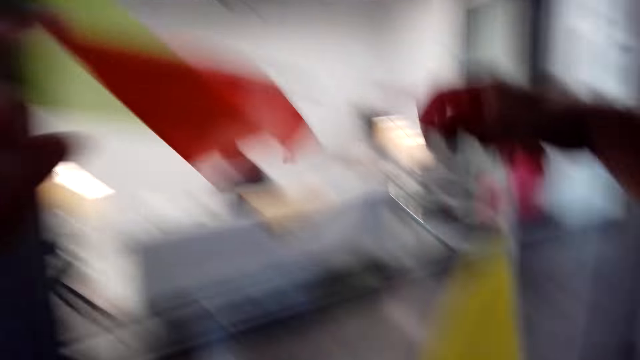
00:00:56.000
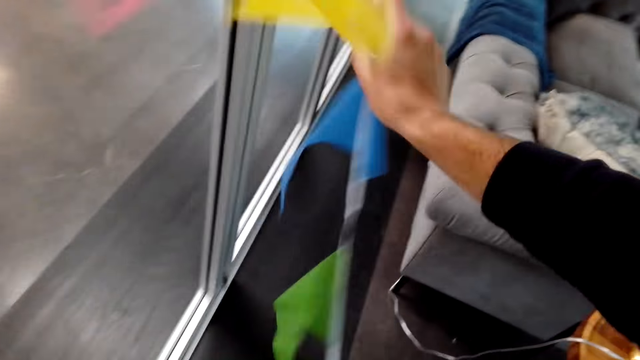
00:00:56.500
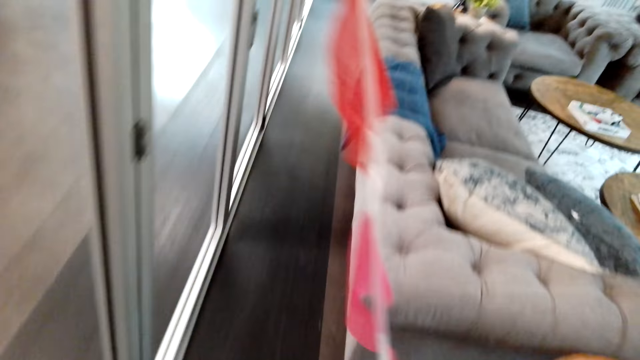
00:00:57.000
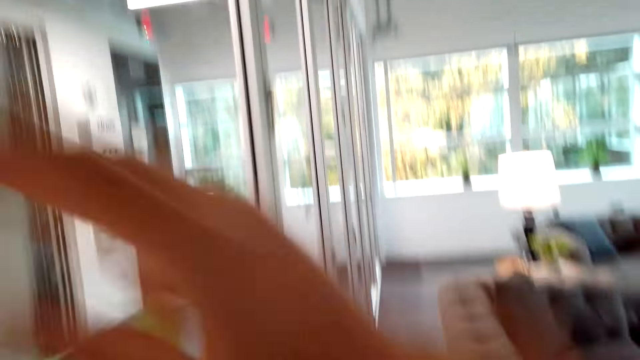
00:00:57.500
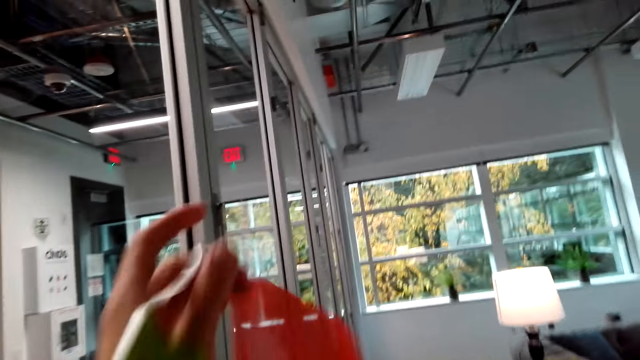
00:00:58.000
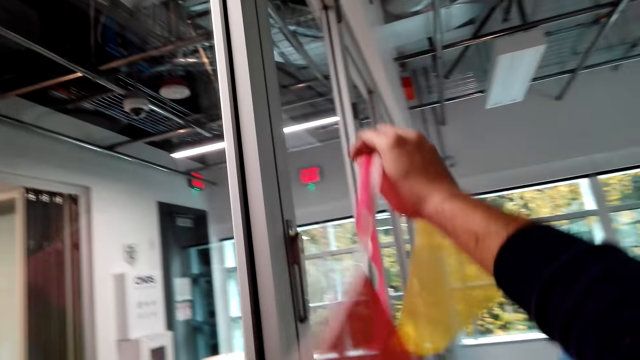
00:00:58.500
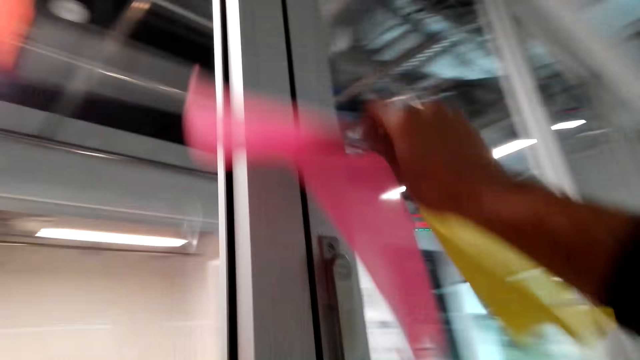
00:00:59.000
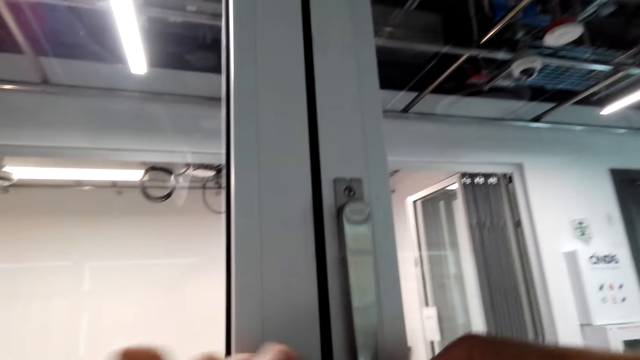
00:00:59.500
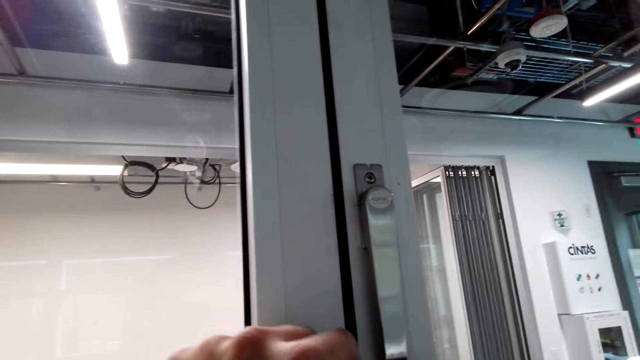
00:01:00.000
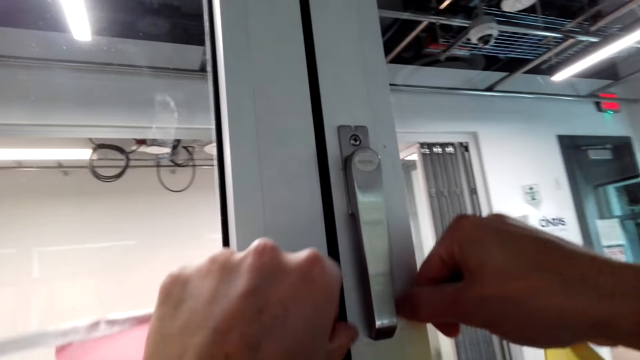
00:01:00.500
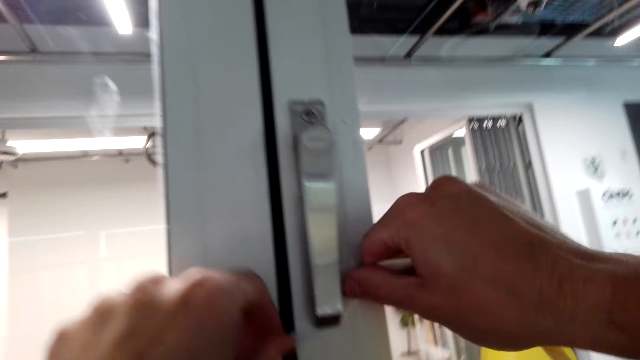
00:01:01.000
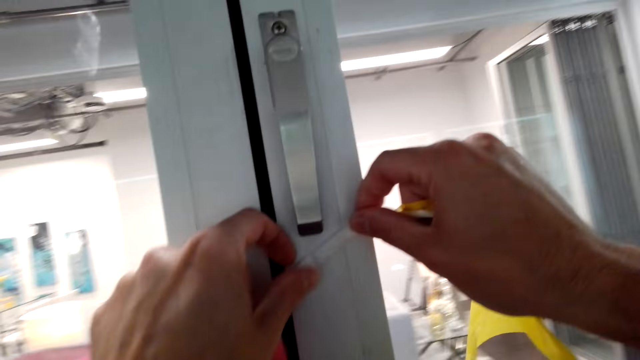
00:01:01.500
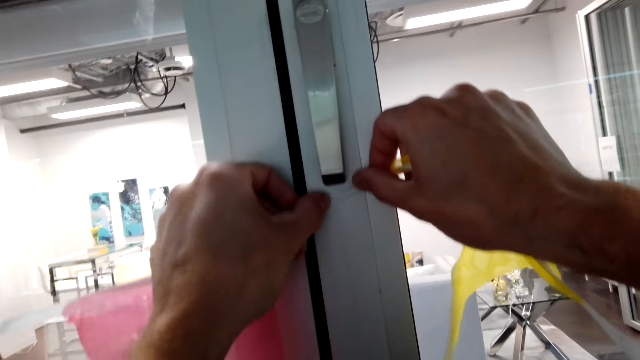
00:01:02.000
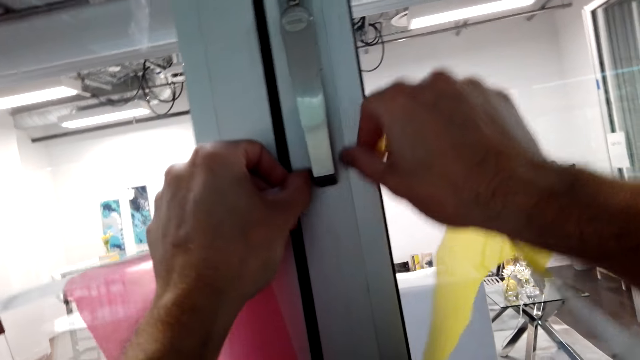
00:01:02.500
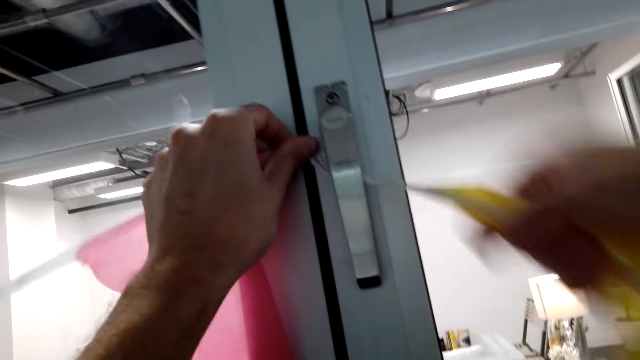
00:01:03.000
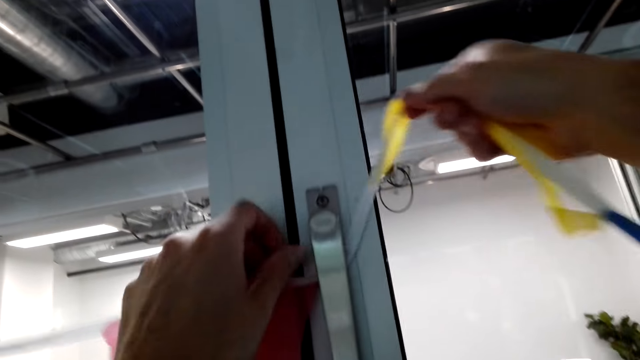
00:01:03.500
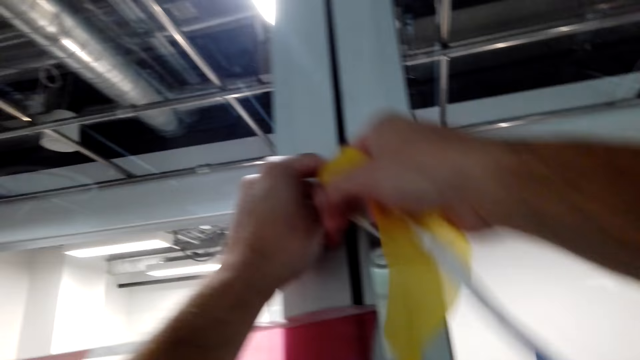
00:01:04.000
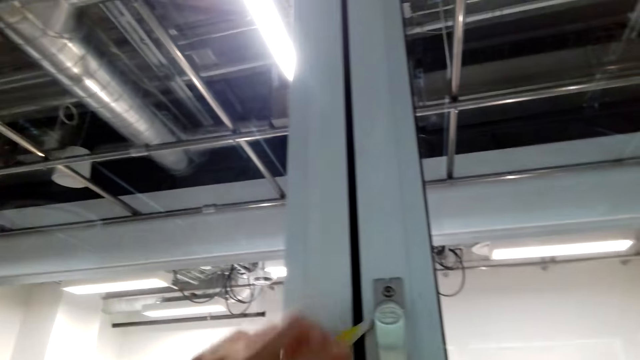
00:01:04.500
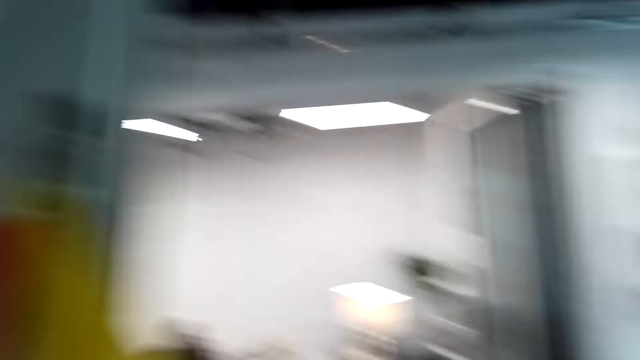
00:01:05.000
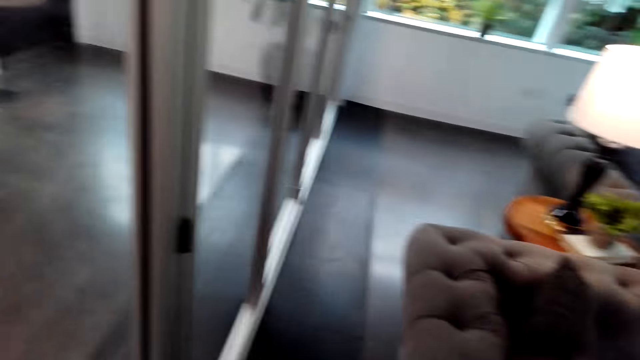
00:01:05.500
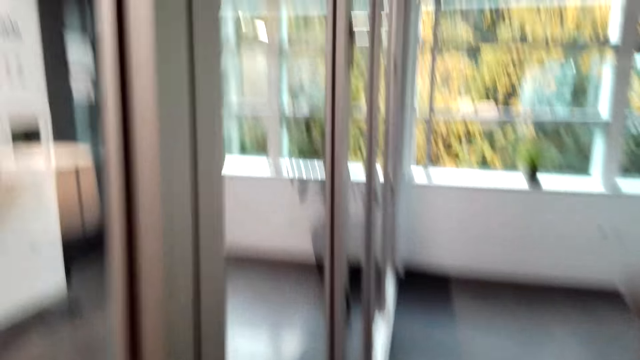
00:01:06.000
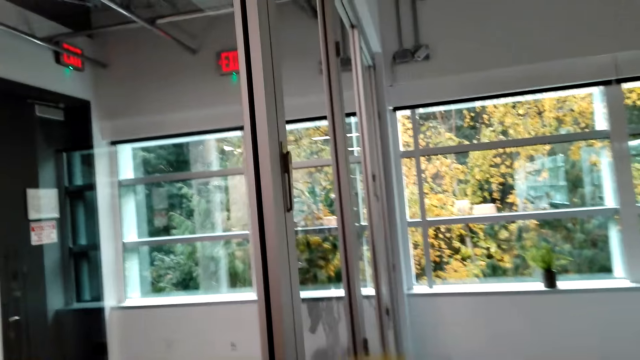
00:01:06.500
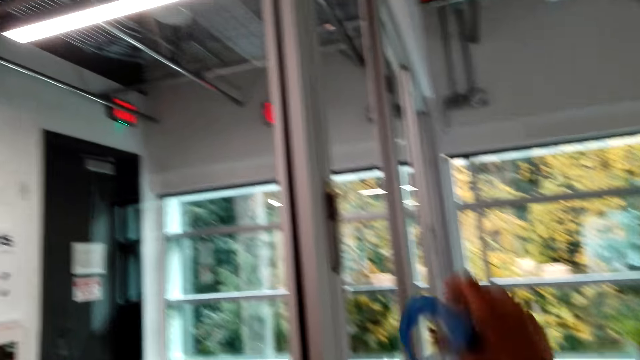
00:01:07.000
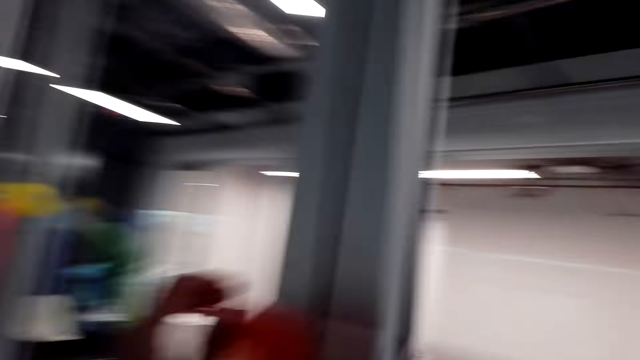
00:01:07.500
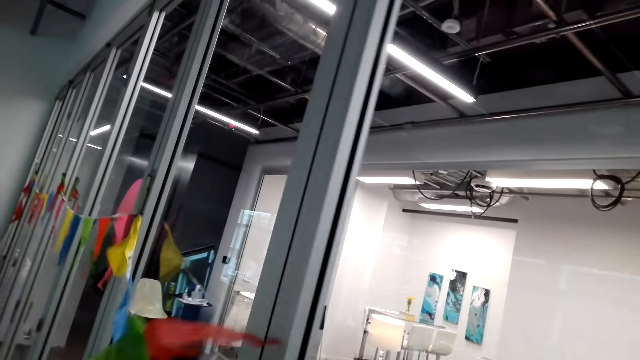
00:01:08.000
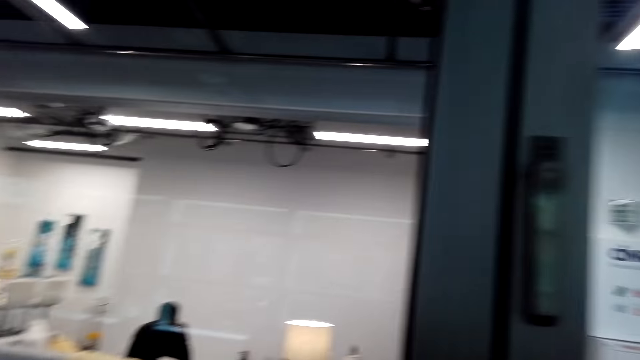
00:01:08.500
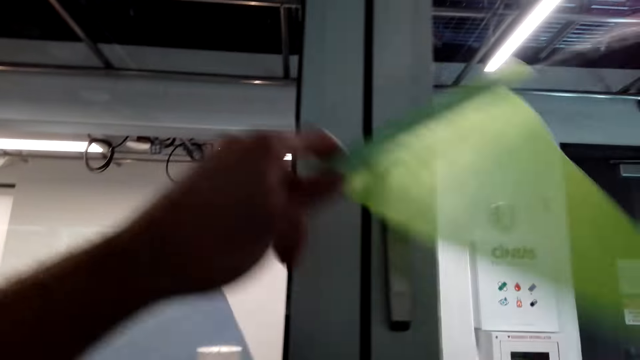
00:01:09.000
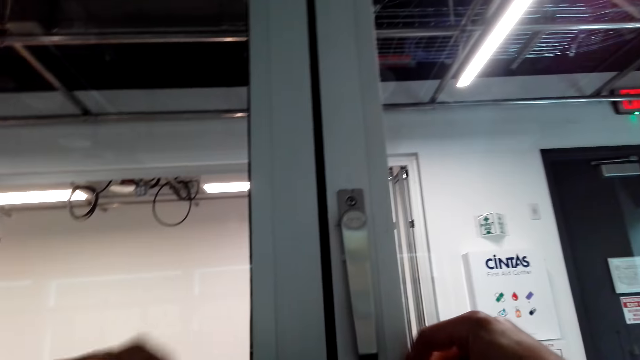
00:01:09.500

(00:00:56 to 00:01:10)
The camera wearer looks around the hotel. They move up the Pennant Banner Flags. They look around the hotel.

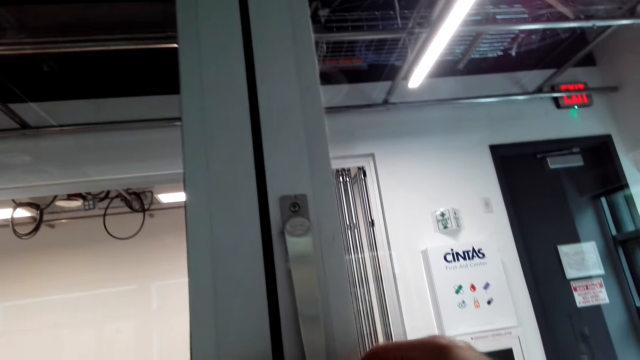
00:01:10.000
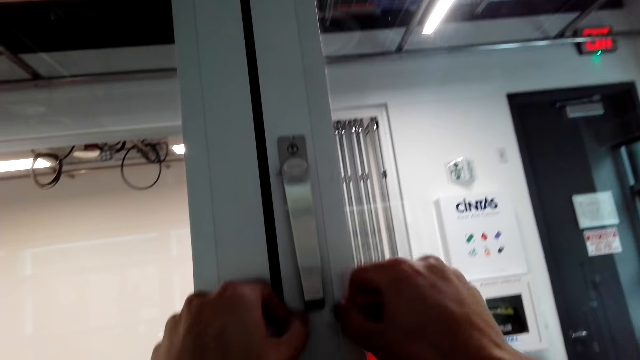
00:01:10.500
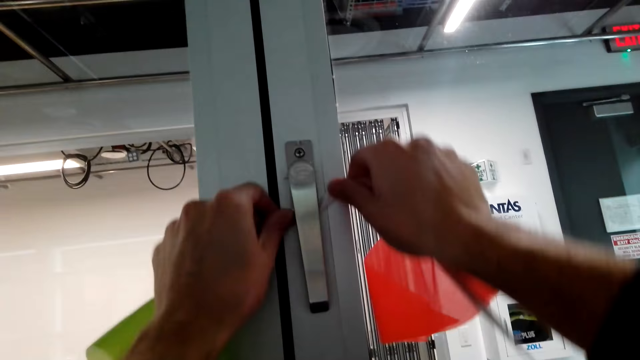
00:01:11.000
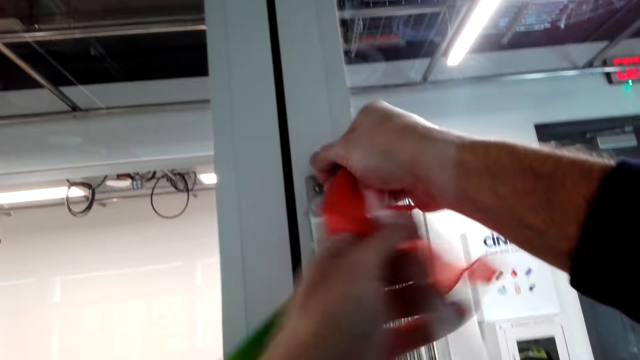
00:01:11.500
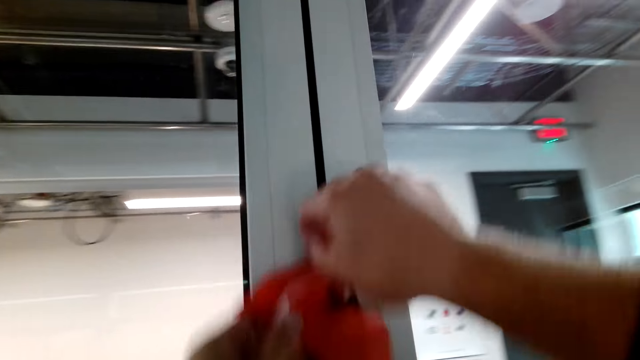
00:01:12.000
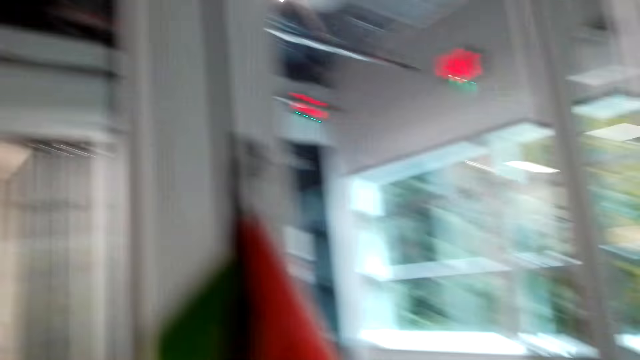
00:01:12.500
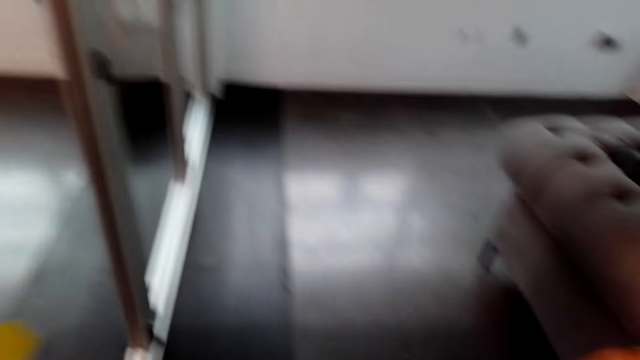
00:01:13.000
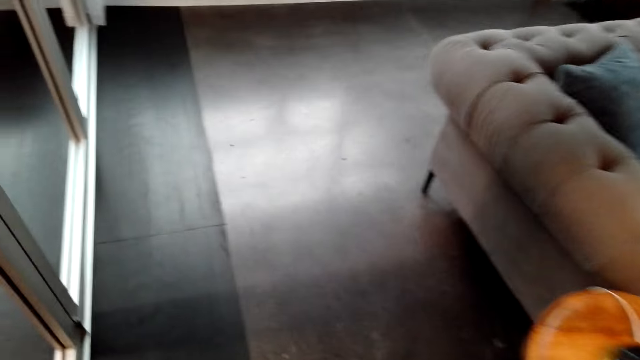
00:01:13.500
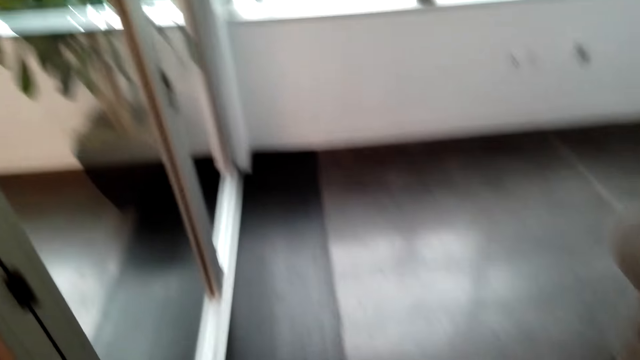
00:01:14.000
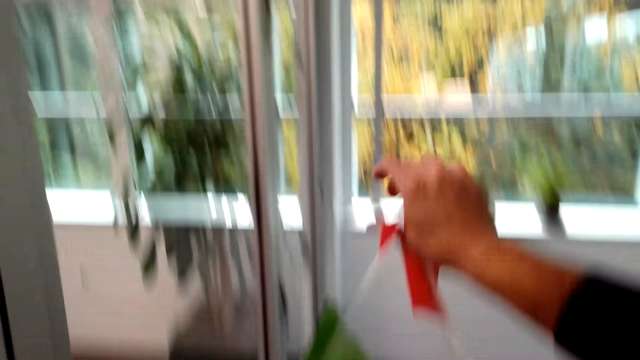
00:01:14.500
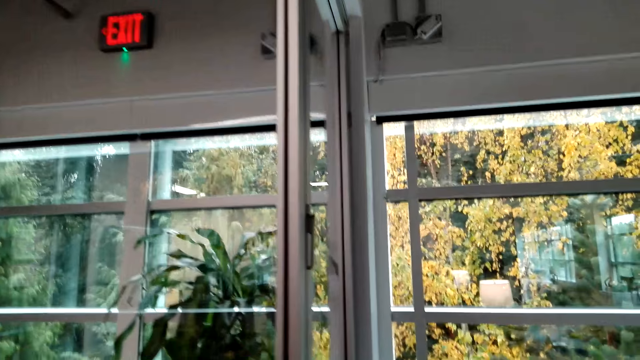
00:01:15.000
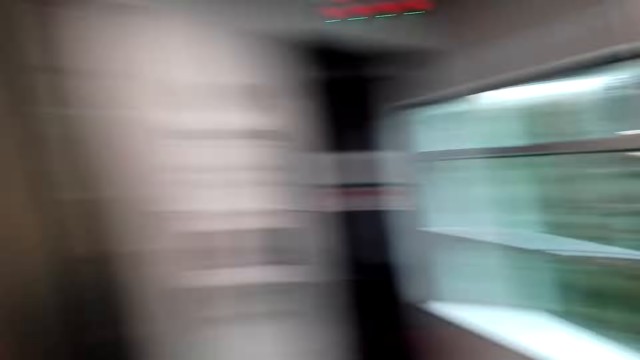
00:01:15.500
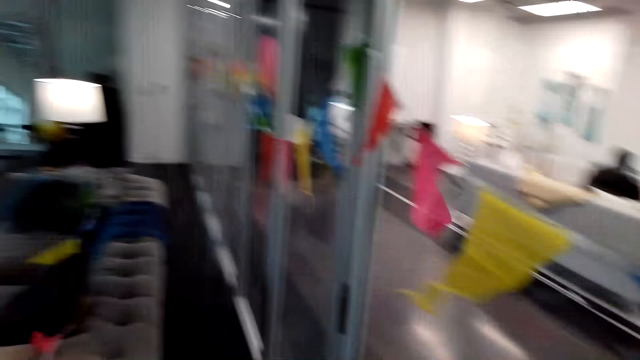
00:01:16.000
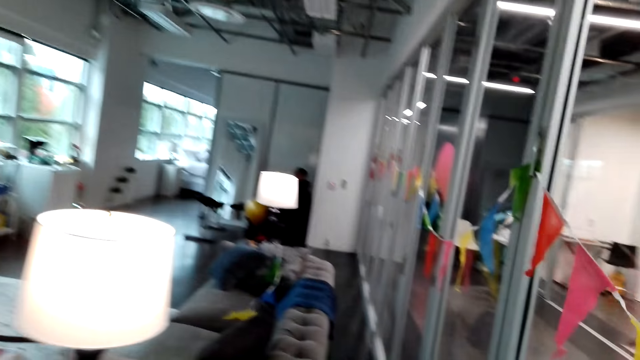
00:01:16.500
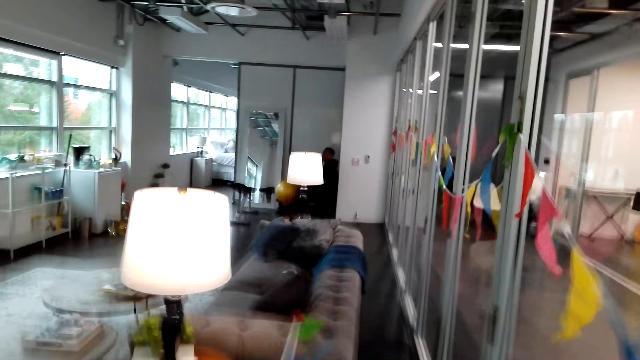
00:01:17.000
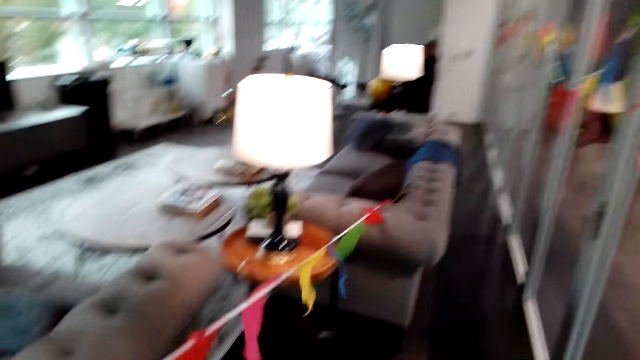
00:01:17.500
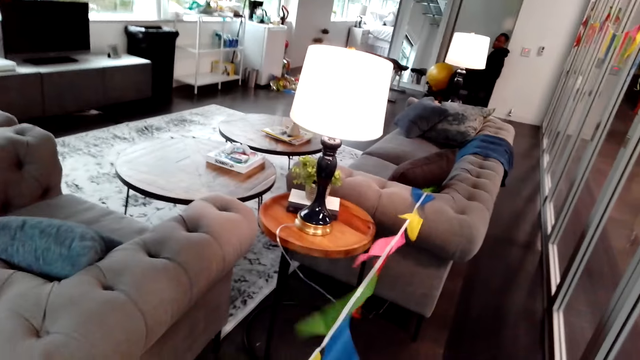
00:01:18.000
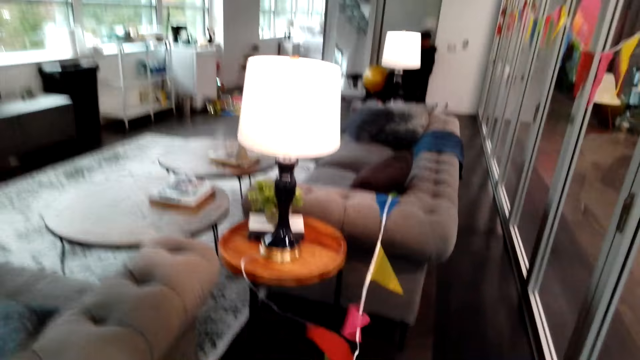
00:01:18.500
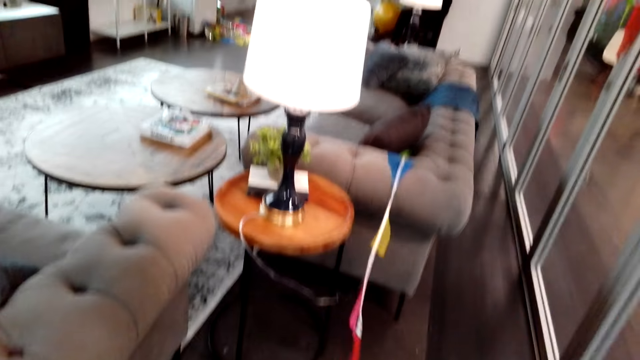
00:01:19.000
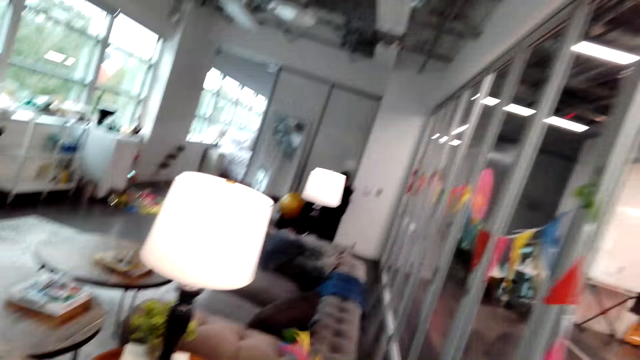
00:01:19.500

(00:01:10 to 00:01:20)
The camera wearer hangs the Pennant Banner Flags on the window rail. They look around the hotel. They walk around the hotel. They look around the hotel. They move the Pennant Banner Flags.
